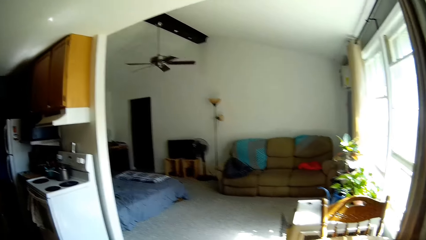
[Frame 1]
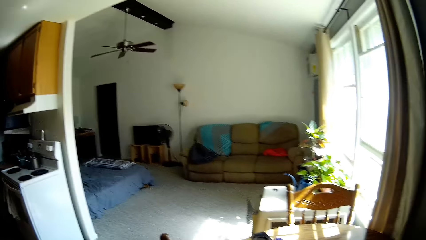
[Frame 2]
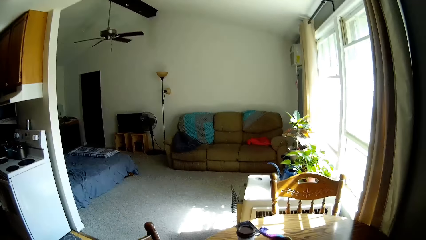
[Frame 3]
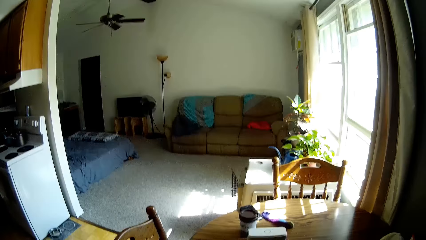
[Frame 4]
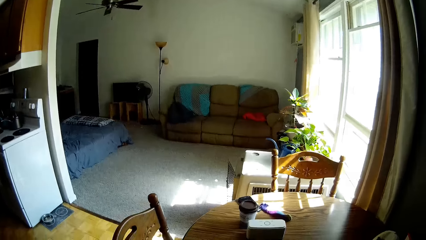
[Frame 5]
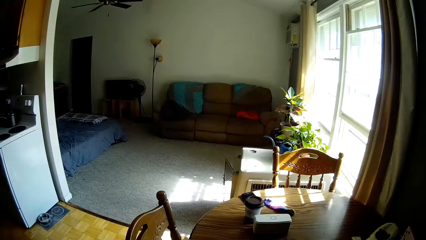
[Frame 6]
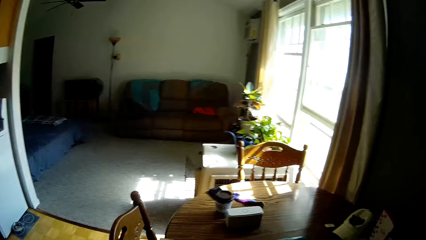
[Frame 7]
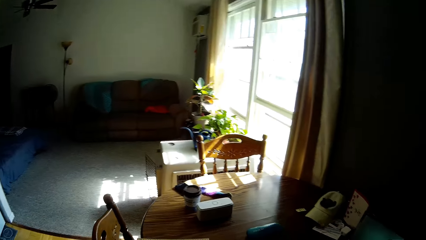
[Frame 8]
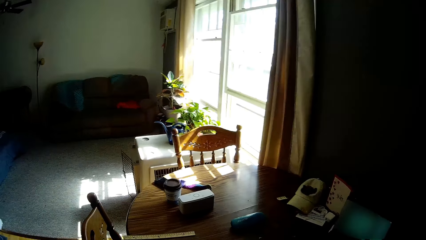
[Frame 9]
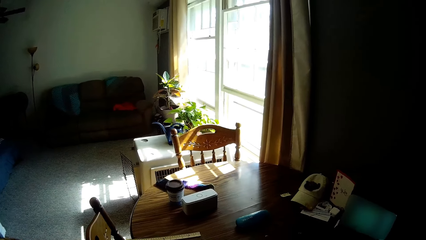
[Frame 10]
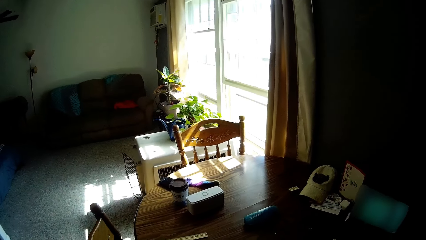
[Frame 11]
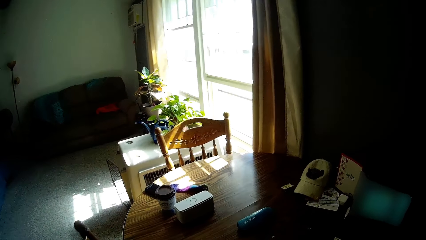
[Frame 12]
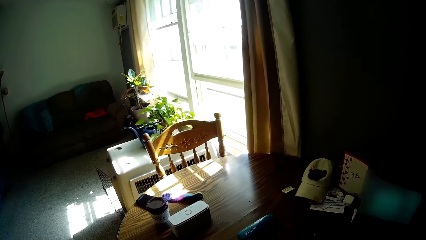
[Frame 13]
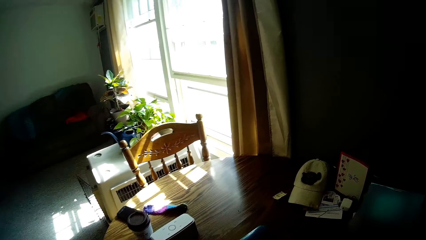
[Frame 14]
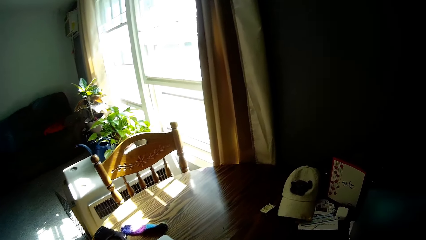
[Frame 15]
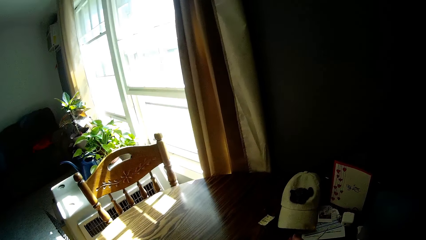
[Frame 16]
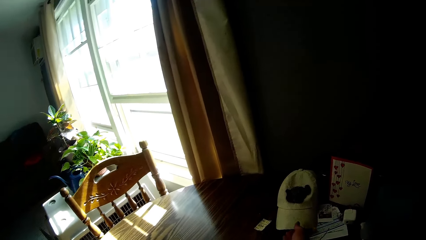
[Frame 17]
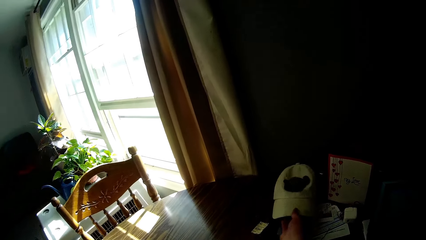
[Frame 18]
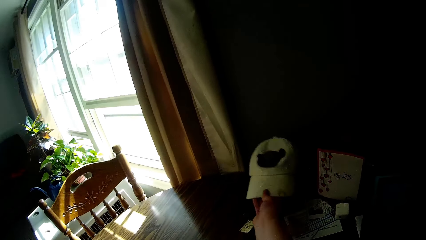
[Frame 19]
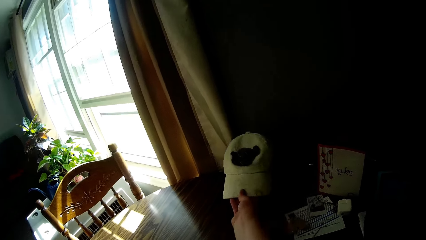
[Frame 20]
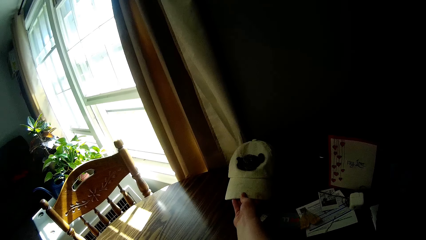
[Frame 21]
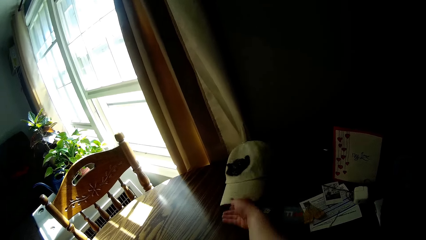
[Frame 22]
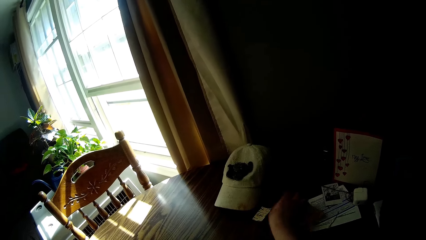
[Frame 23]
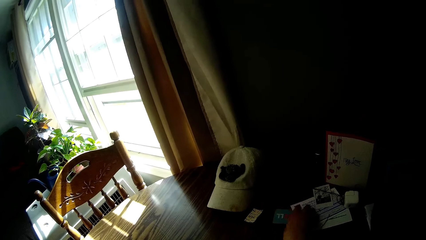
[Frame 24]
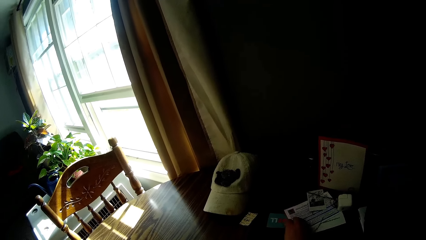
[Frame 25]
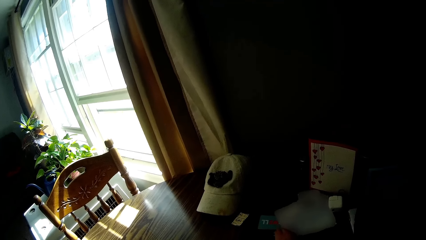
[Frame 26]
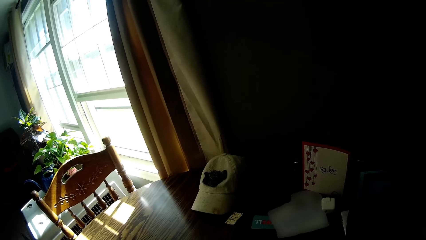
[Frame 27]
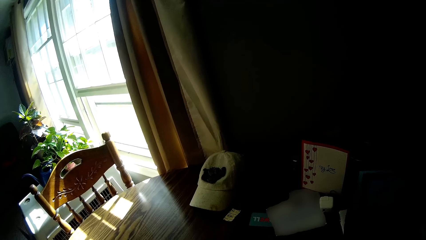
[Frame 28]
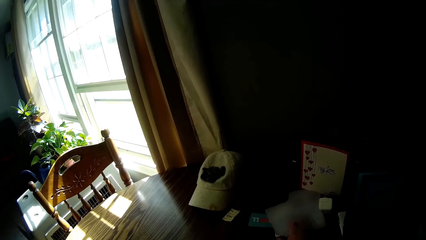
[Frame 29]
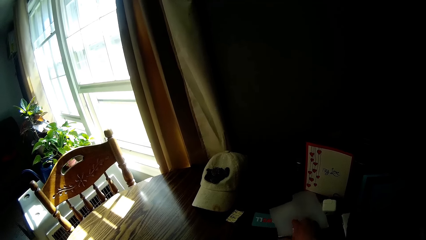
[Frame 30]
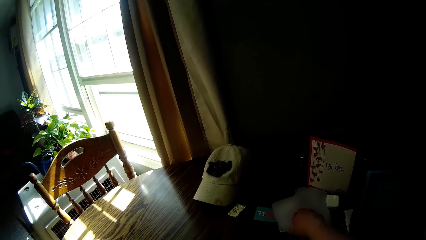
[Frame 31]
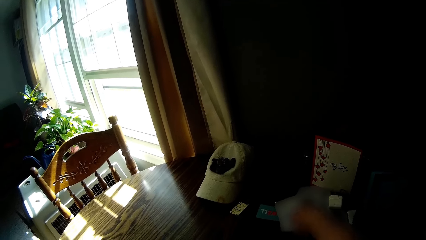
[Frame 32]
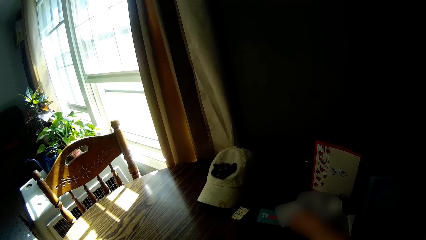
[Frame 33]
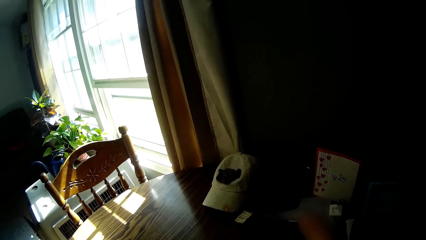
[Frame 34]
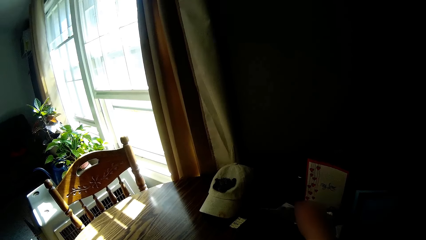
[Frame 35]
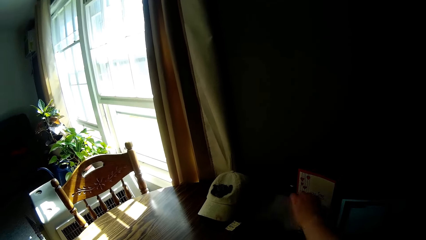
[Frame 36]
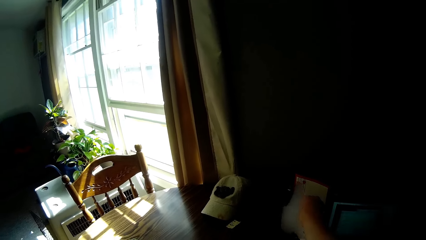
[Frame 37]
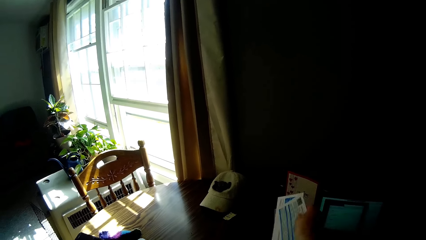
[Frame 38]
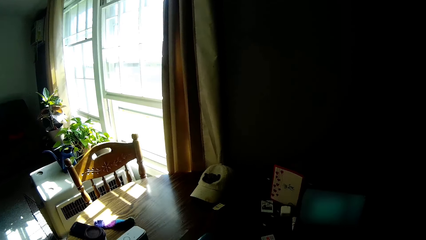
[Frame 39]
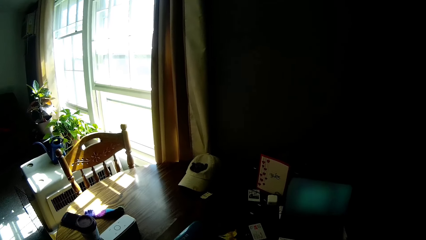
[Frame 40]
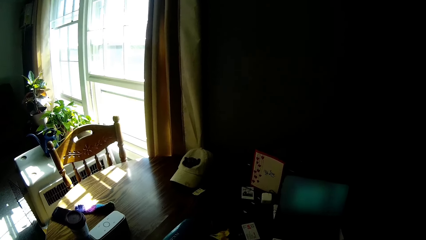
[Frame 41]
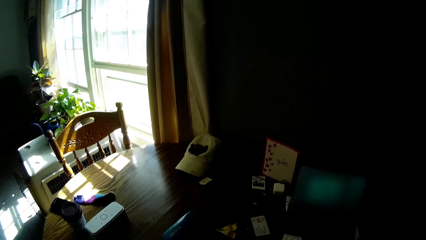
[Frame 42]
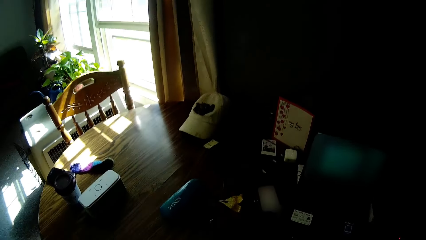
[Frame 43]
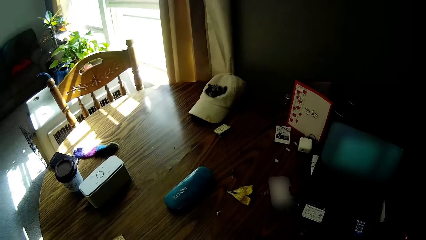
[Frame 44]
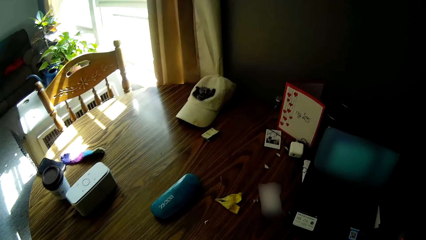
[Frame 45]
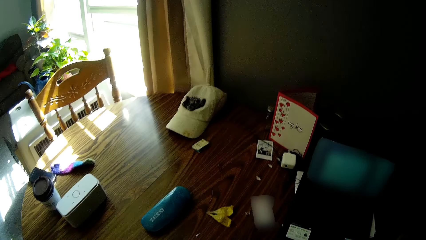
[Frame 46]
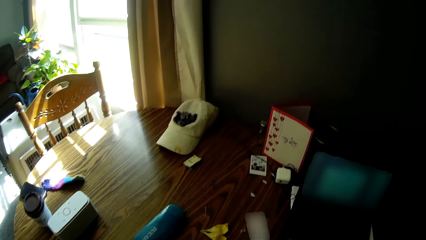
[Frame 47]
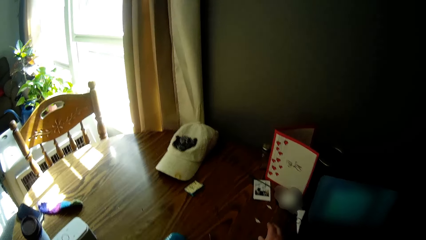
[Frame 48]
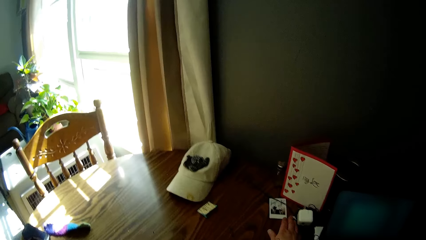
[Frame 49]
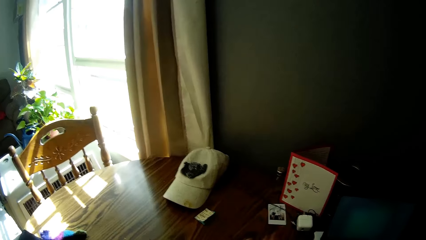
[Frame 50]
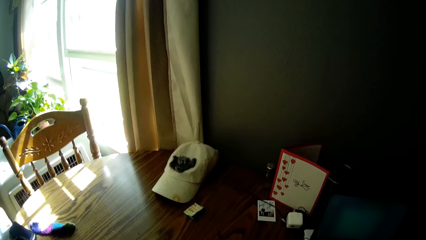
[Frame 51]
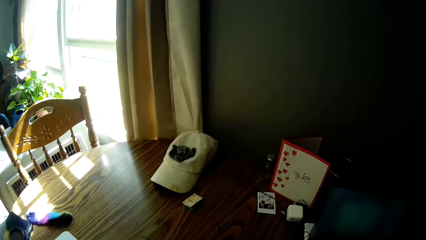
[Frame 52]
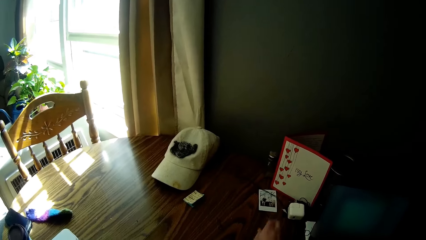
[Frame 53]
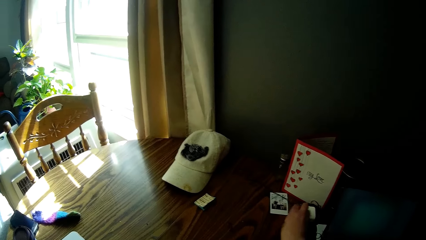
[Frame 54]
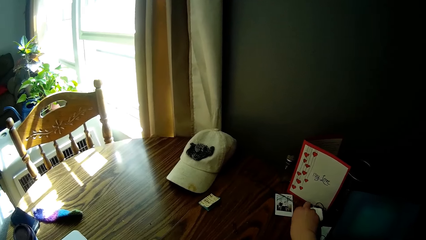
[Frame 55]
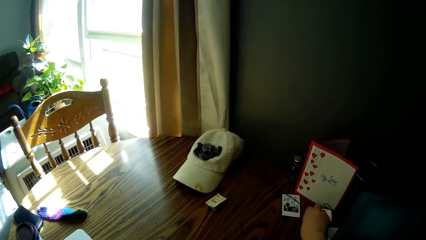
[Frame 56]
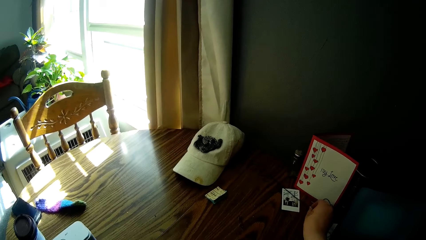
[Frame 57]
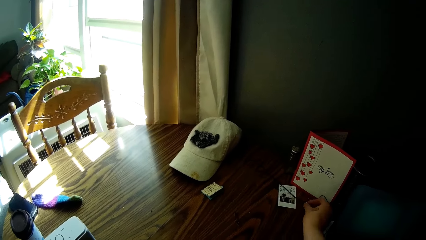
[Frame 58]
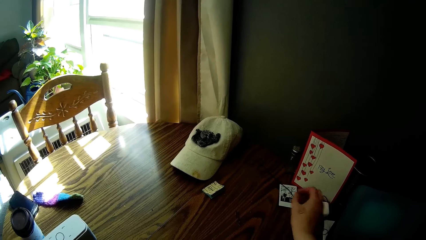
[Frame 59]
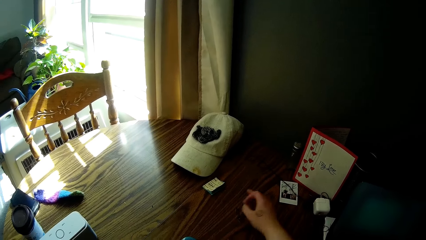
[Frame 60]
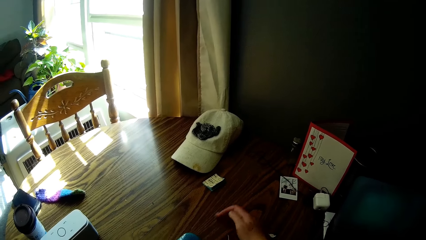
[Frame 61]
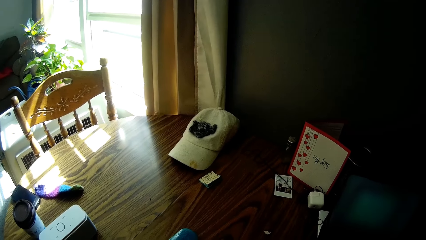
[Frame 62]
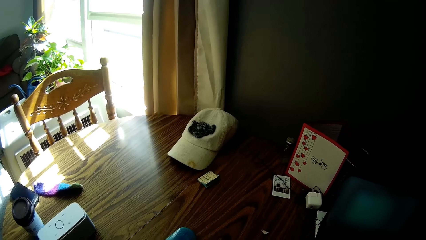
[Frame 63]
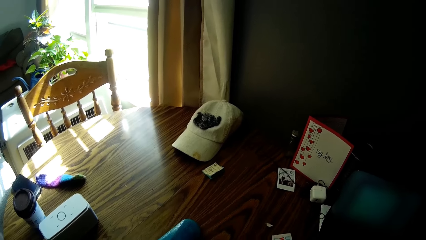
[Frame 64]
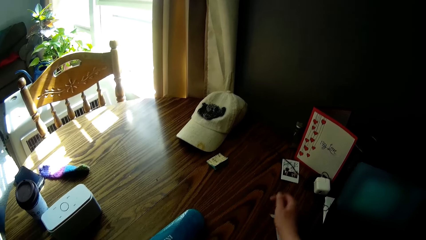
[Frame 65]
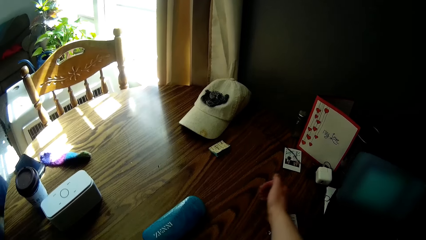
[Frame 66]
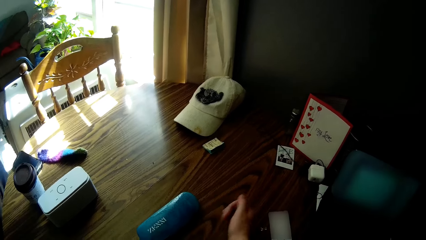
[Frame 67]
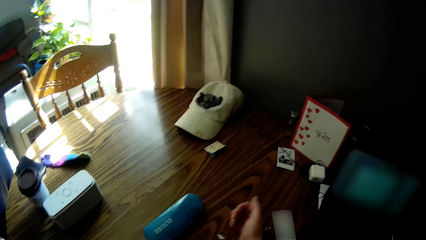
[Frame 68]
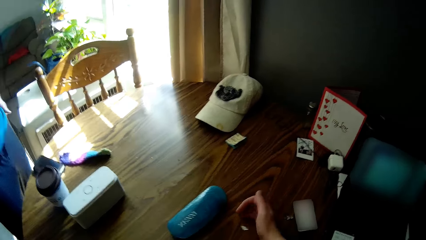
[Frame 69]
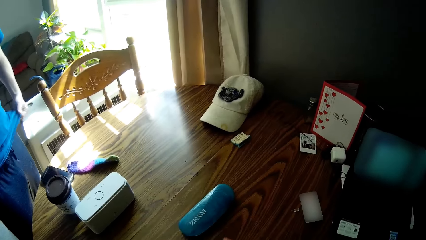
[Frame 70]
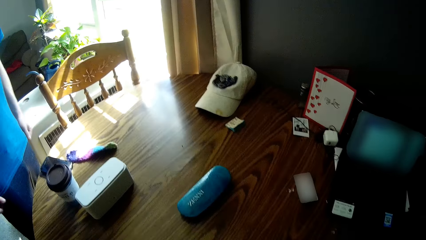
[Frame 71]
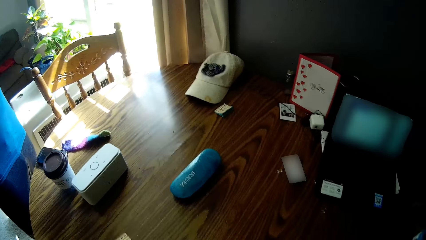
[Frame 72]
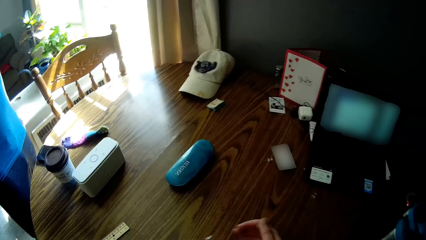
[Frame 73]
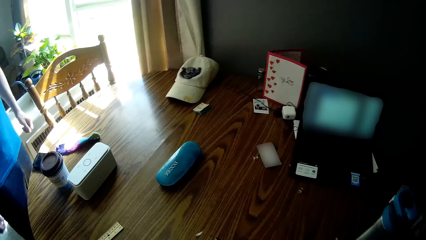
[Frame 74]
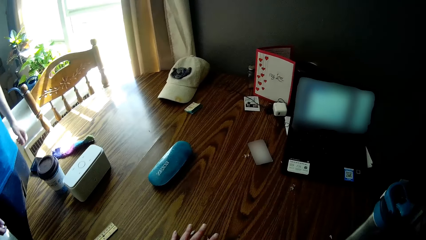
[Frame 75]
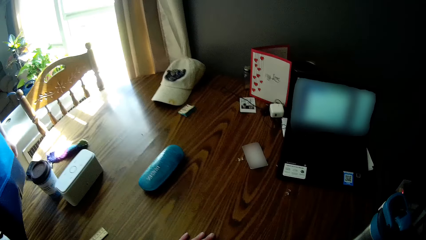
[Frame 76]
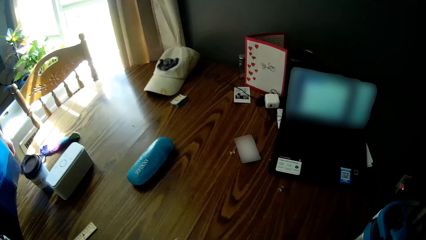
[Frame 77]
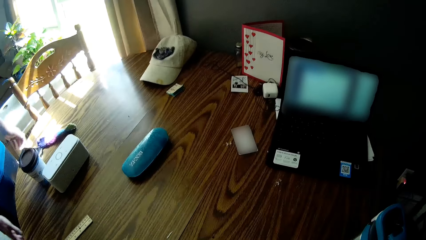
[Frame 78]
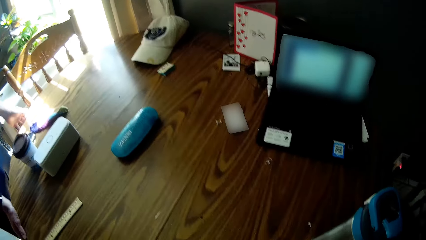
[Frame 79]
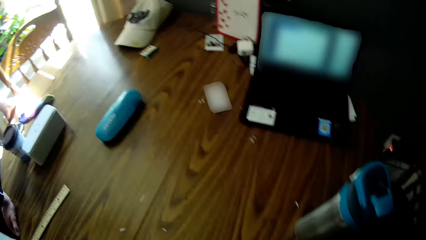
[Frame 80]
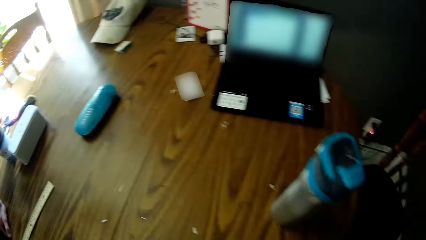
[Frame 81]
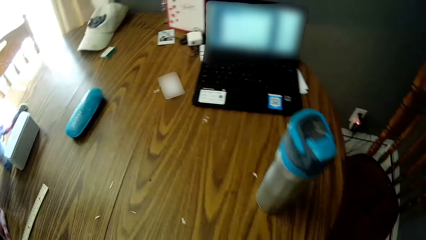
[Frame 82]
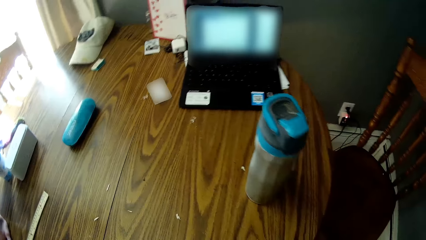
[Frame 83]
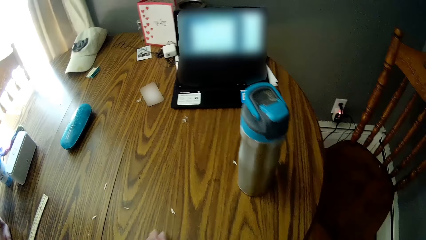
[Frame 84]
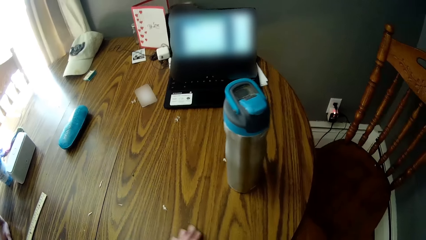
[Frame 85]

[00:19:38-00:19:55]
The camera wearer looks around. She picks a cap from a table with her right hand. She drops the cap on the table in her right hand. She touches papers on the table with her right hand. She picks the papers from the table with her right hand. She looks around the table. She picks a piece of paper from the table with her right hand. She scrapes the pieces of paper on the table with her right hand. She removes trash from the table.
